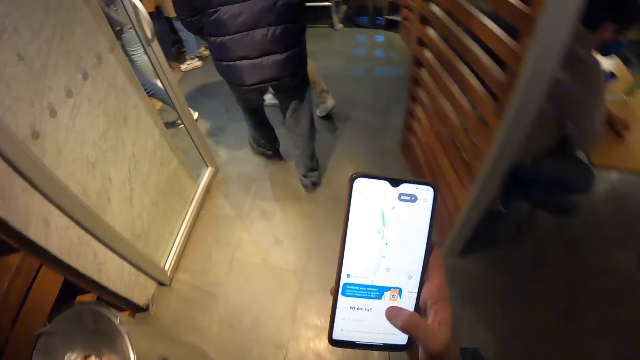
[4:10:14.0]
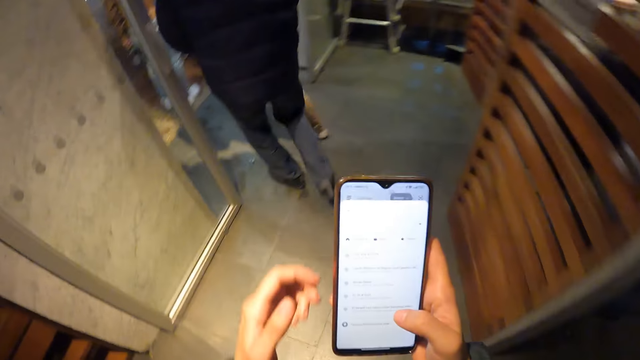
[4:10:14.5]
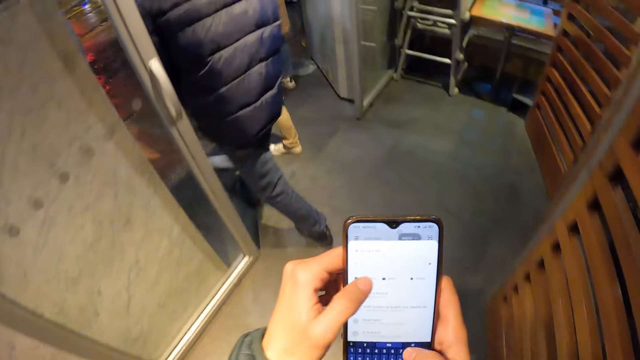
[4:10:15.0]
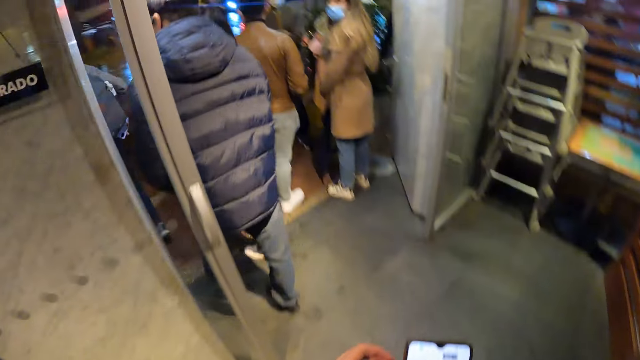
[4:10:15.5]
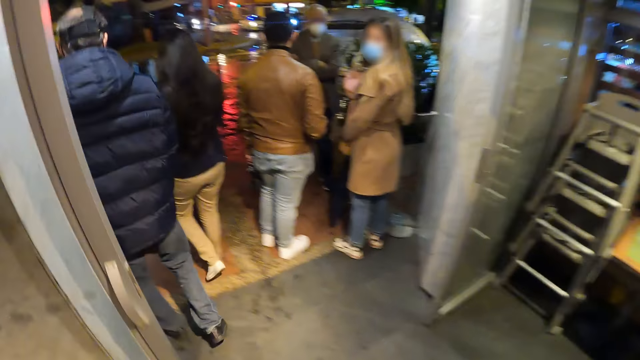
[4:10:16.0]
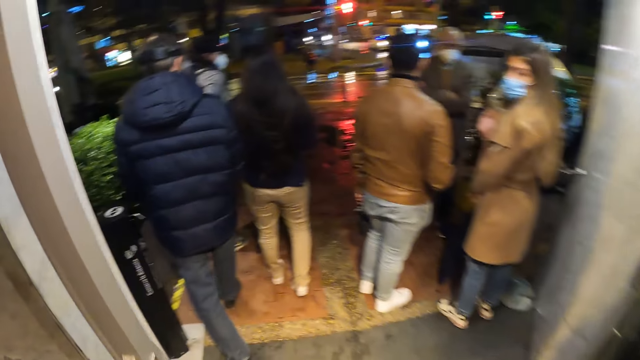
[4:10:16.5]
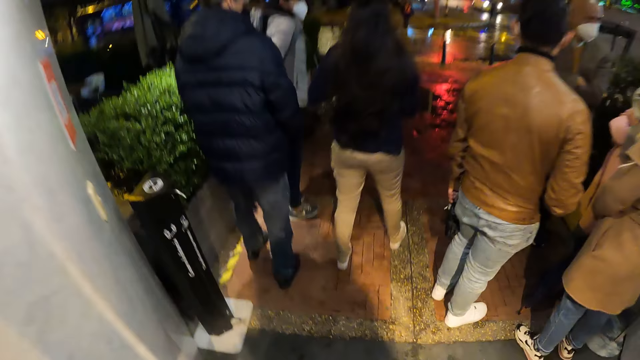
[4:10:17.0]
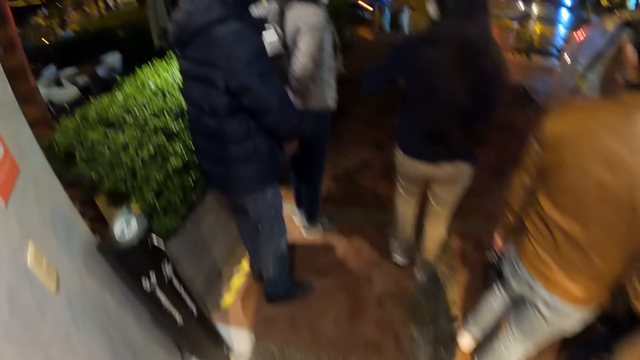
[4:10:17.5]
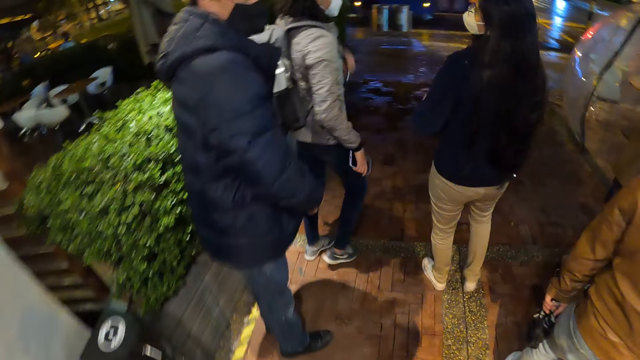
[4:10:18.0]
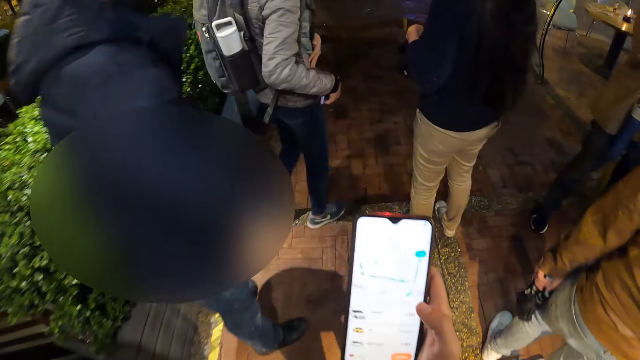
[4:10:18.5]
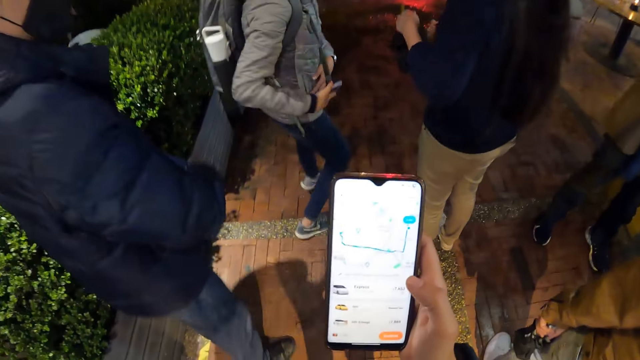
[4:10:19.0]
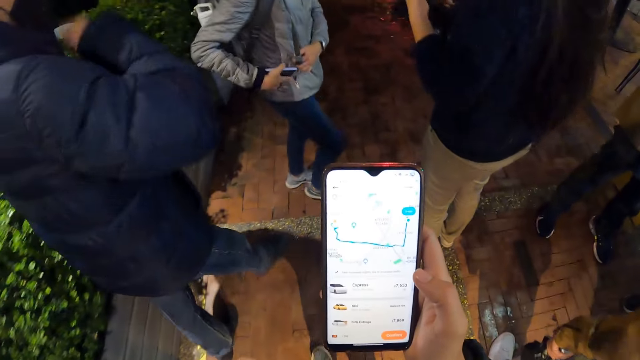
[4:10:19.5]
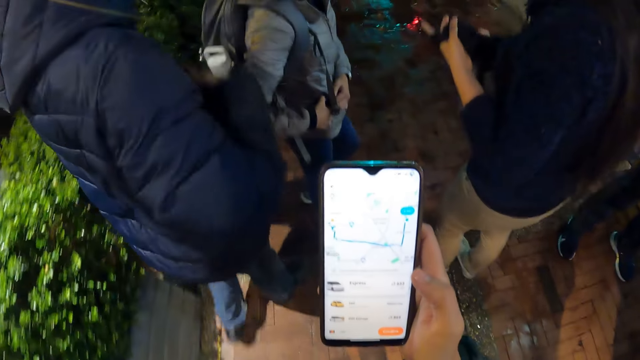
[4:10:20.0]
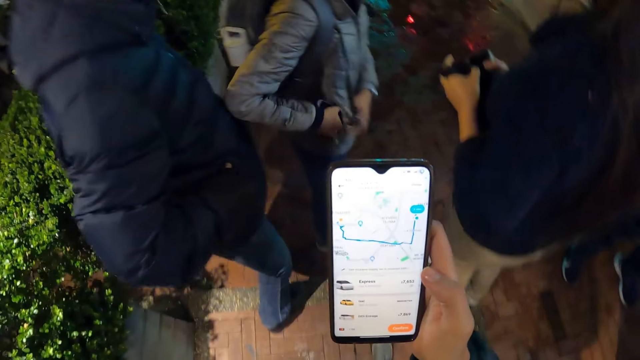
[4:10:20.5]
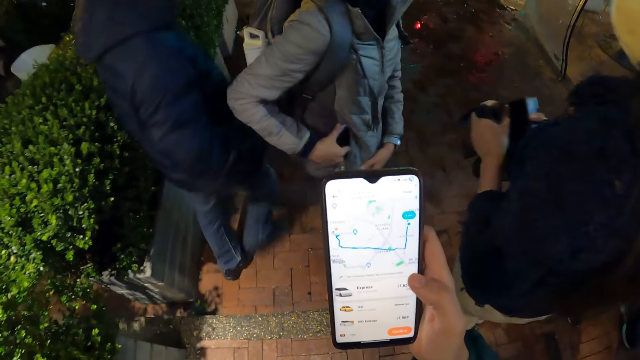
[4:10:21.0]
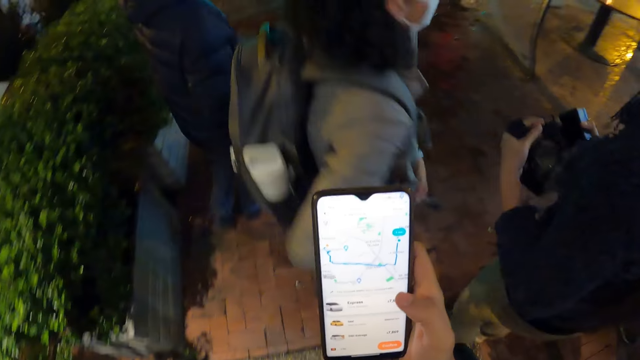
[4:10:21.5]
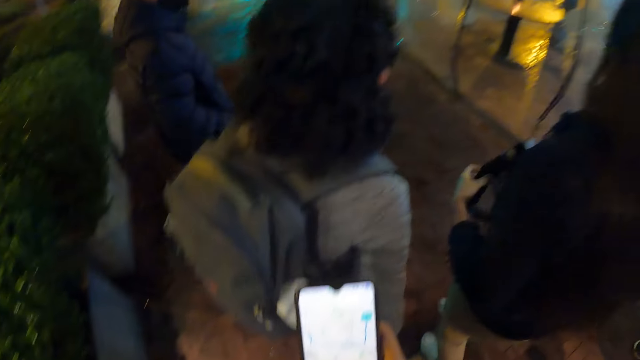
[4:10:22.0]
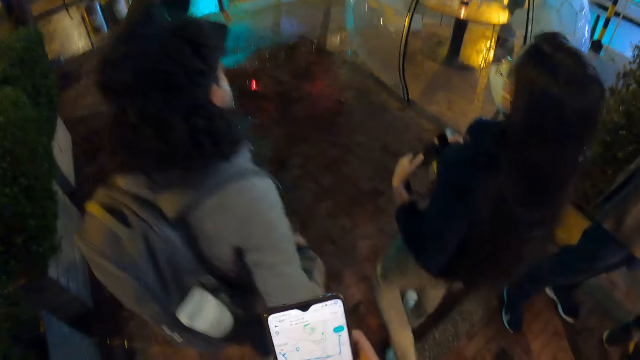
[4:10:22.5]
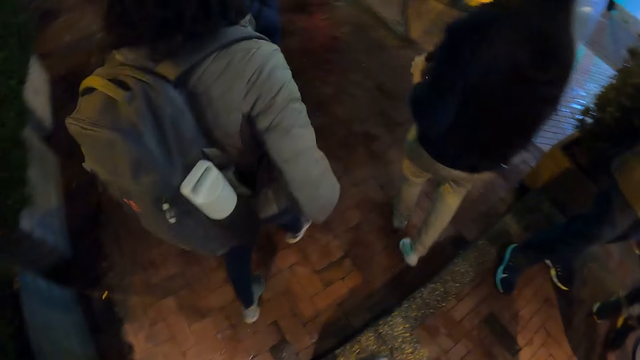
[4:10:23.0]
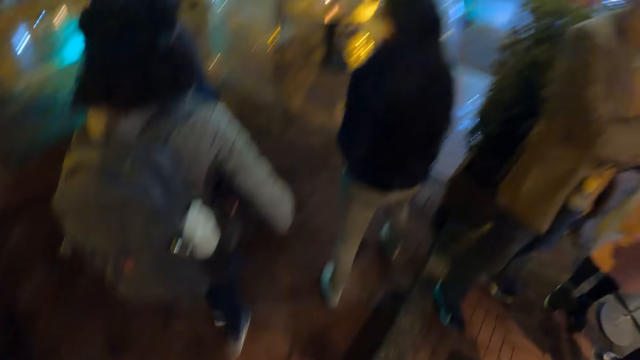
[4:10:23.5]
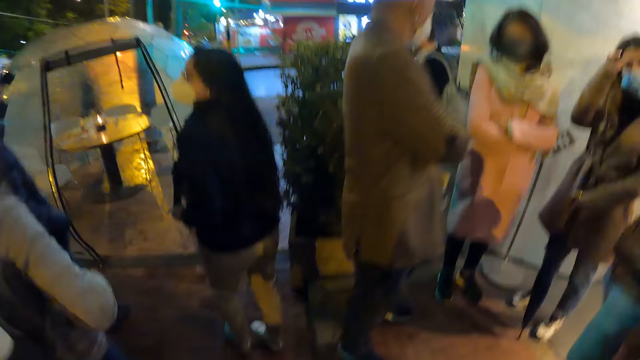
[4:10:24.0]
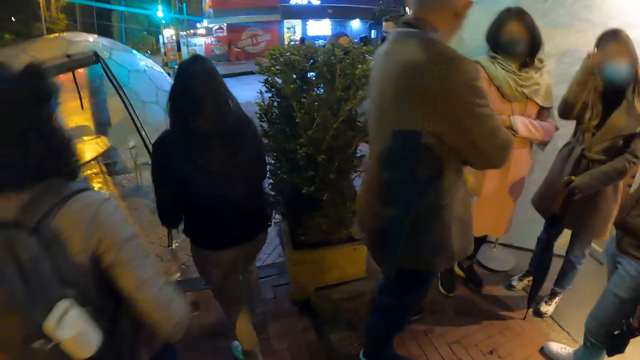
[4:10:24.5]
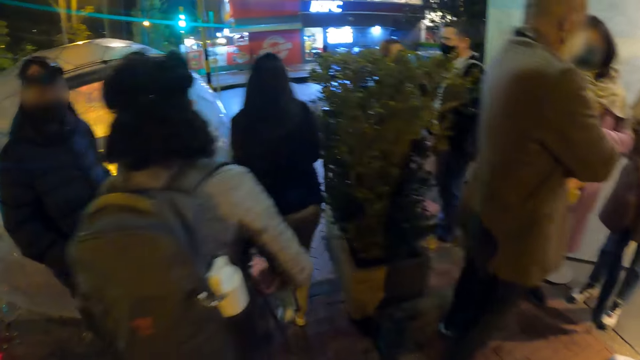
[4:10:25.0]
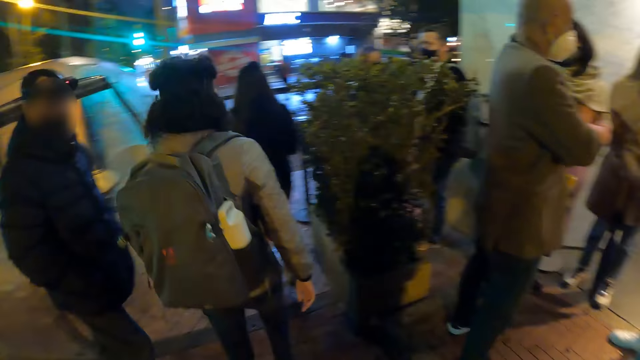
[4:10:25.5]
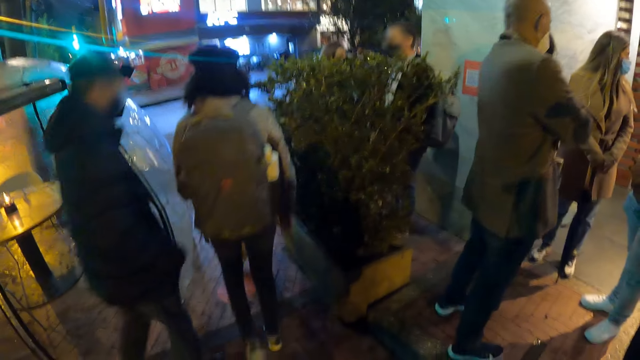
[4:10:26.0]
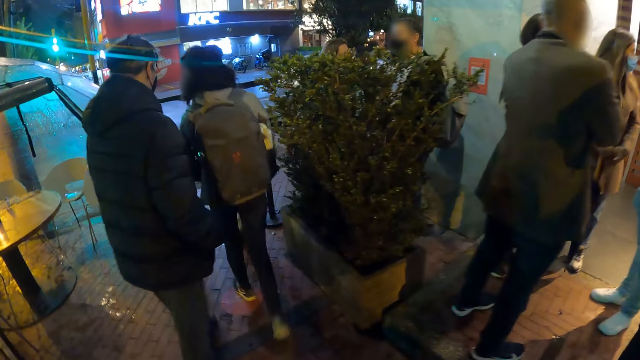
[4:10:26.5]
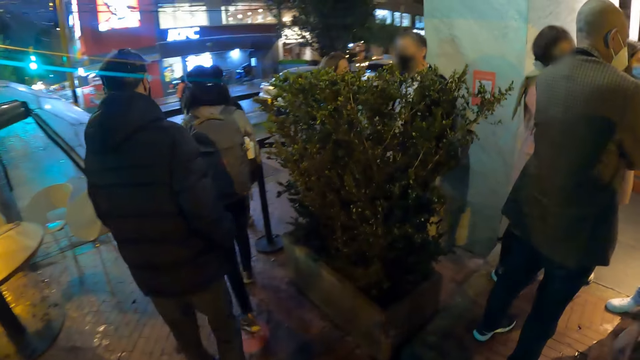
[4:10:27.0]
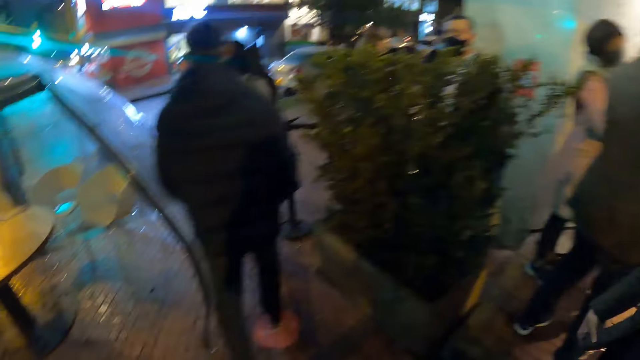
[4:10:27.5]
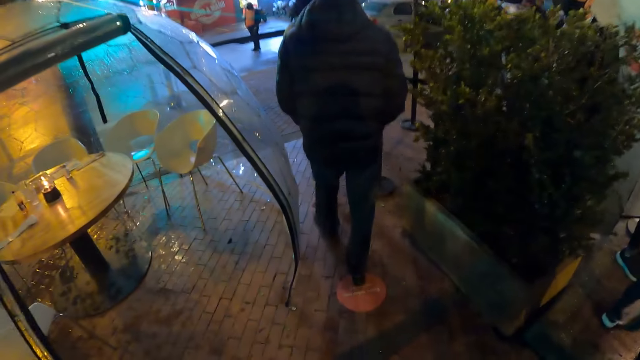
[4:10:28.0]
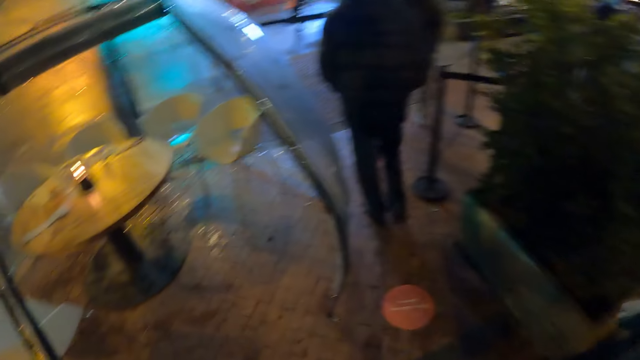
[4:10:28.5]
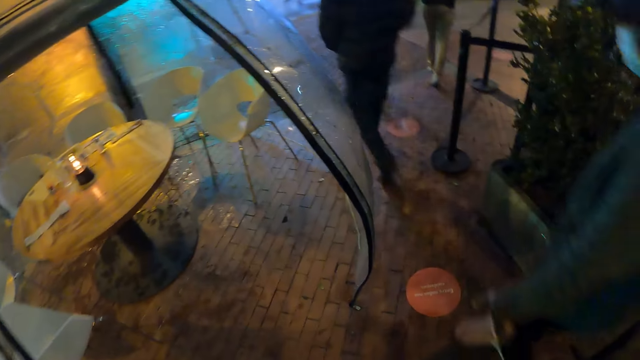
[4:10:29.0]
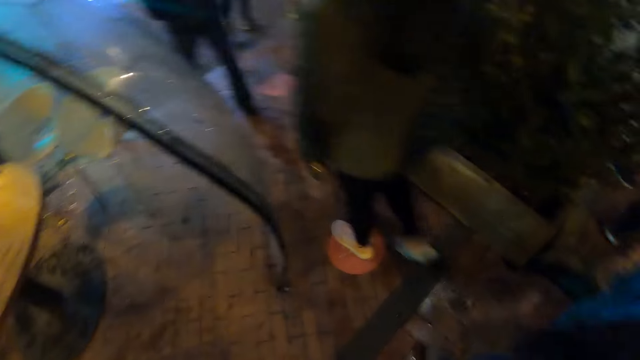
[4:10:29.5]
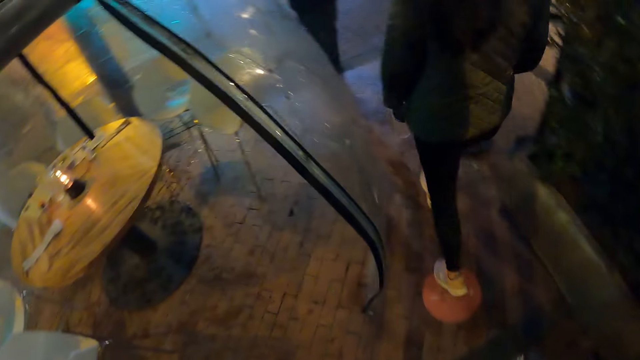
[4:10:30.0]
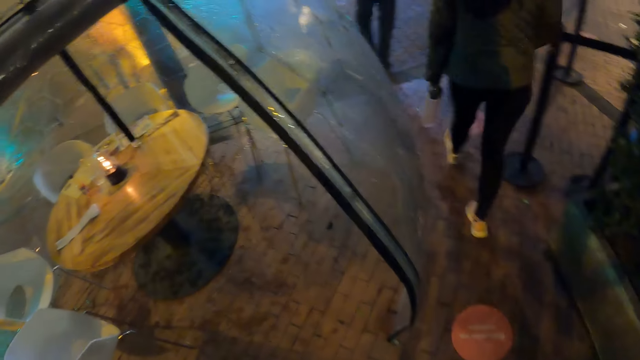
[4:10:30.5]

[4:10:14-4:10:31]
The camera wearer walks around. They operate the phone. A woman puts the phone in the coat with her left hand. The camera wearer walks along the road. The group of people walk along the road.

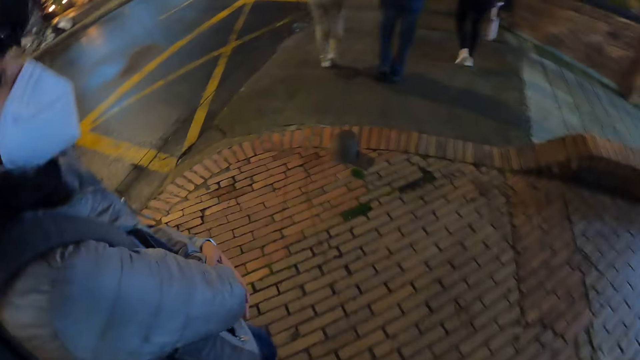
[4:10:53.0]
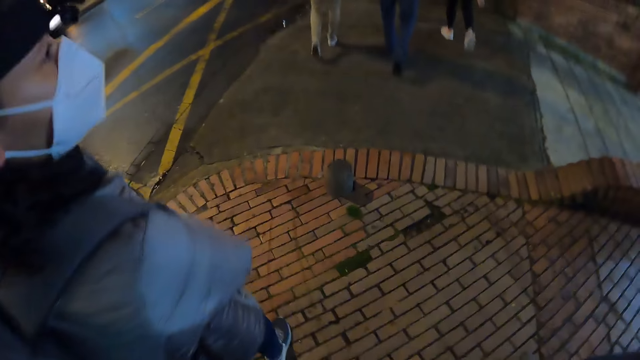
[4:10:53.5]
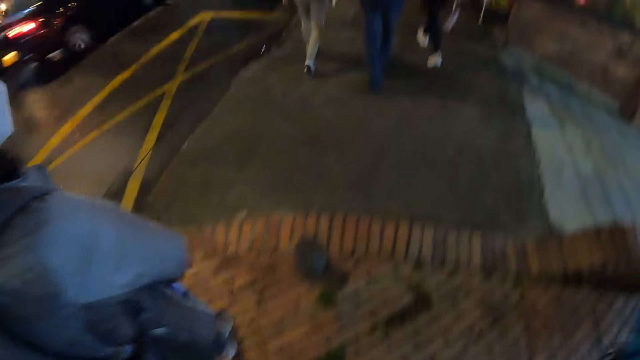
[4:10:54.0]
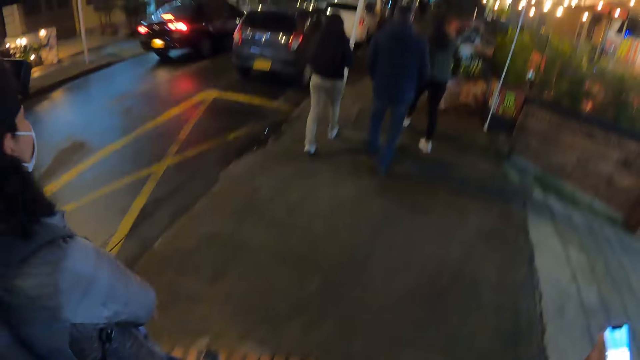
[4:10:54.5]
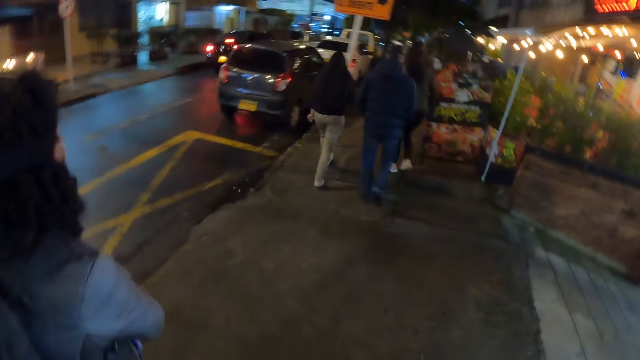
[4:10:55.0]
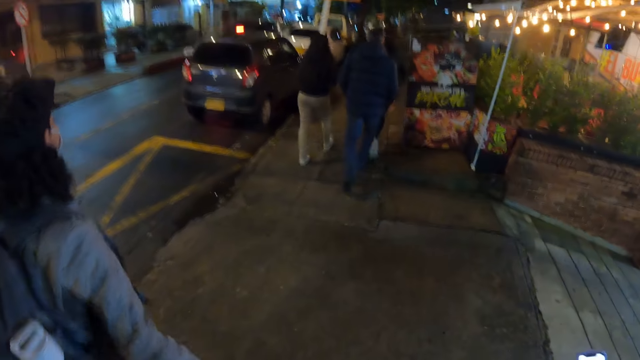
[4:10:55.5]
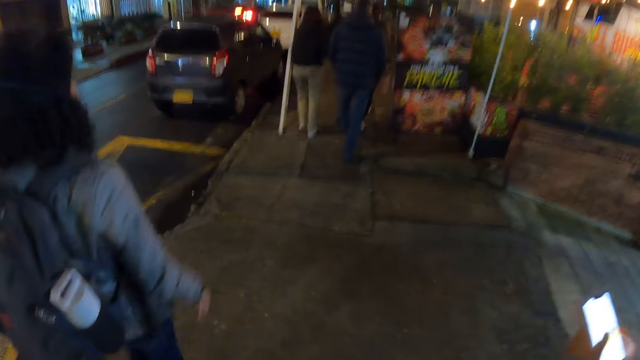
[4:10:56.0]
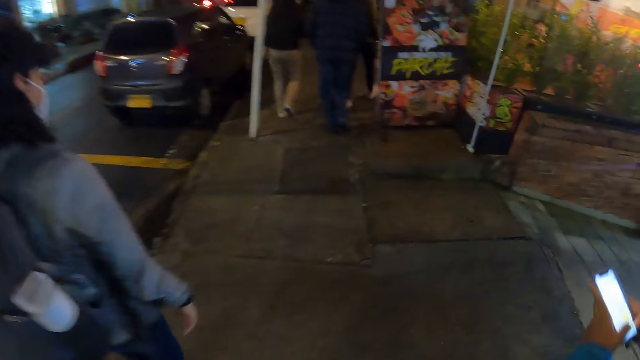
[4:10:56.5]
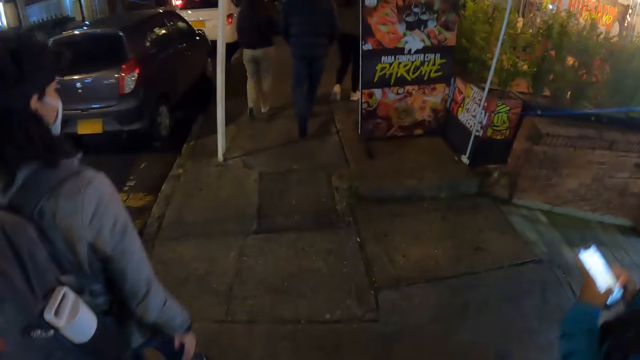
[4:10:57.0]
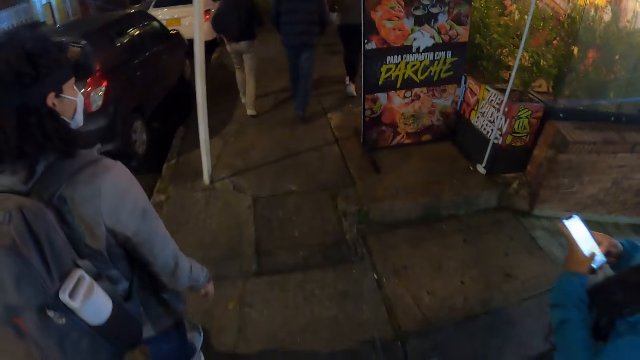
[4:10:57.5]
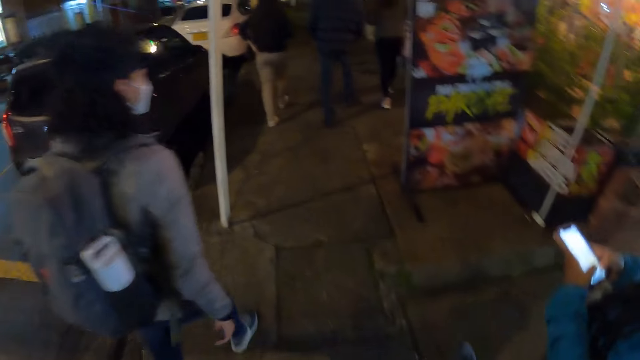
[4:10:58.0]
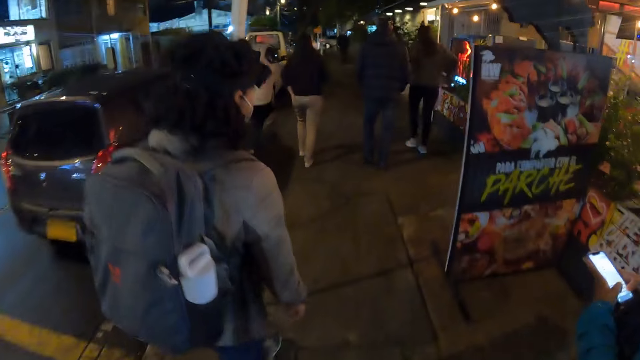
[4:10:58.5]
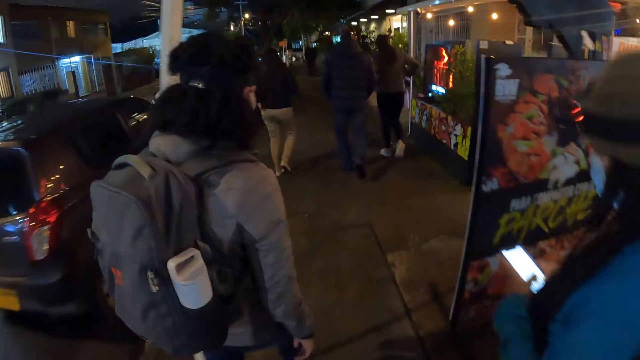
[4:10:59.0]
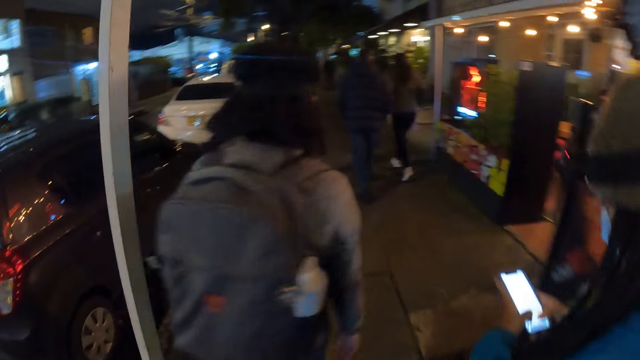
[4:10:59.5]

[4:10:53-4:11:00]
A woman operates the phone with both hands.
